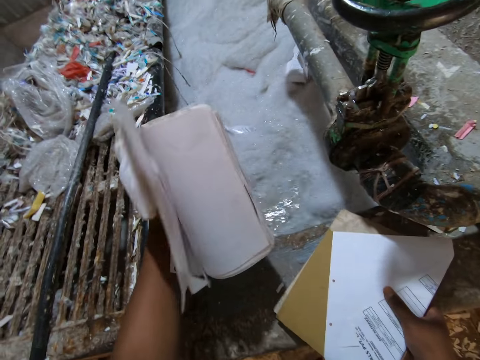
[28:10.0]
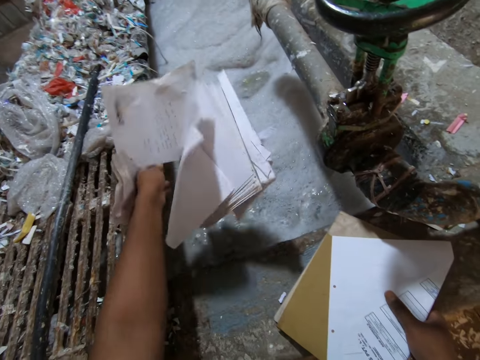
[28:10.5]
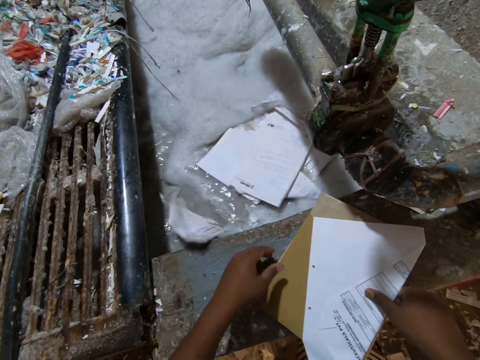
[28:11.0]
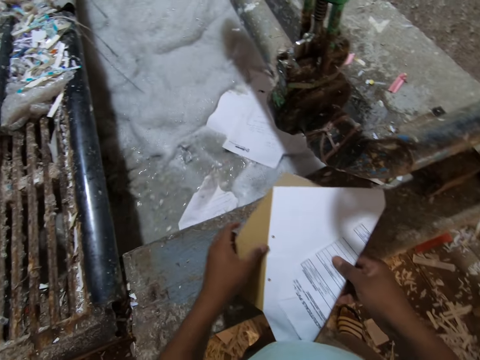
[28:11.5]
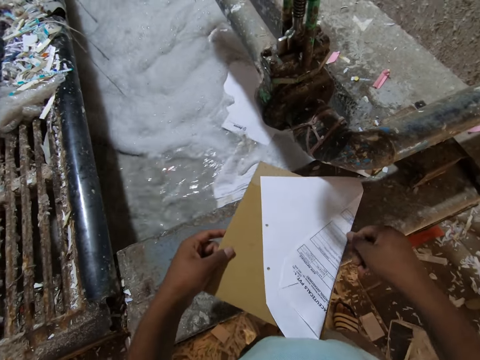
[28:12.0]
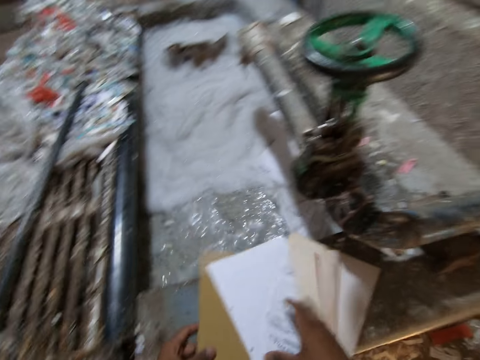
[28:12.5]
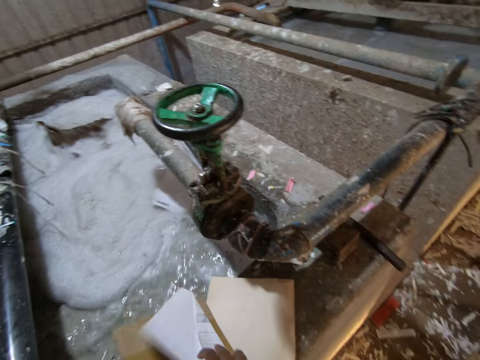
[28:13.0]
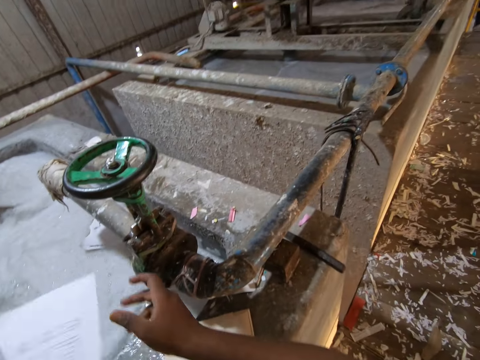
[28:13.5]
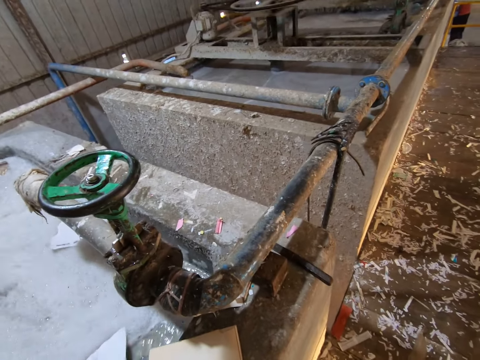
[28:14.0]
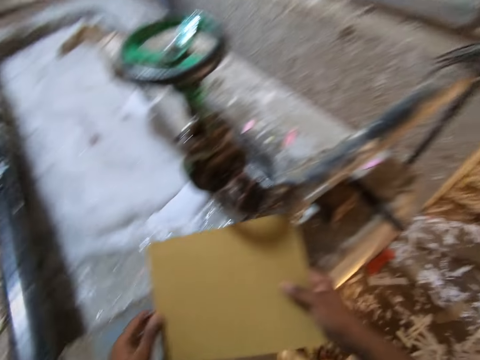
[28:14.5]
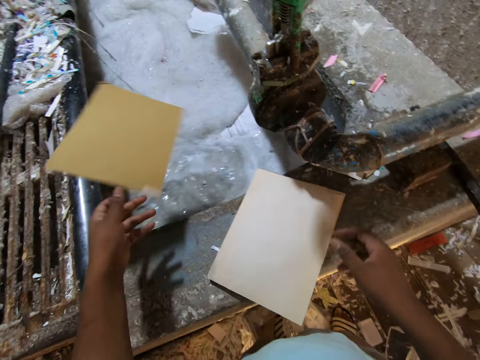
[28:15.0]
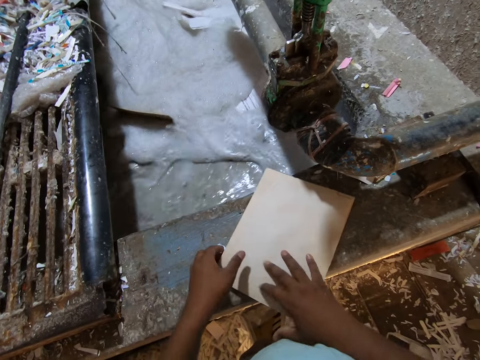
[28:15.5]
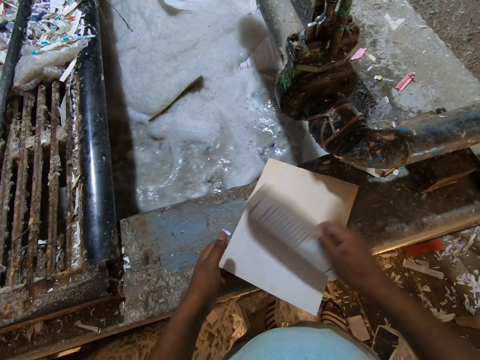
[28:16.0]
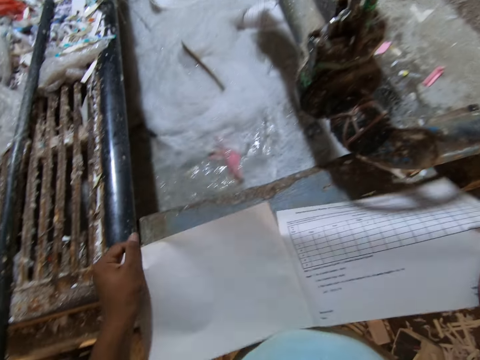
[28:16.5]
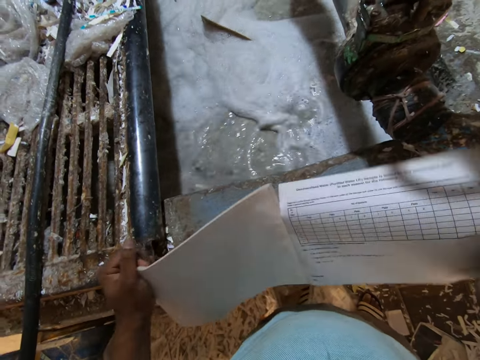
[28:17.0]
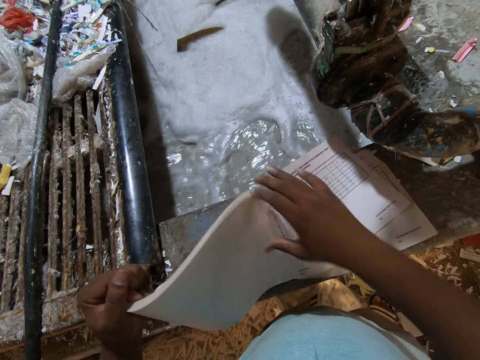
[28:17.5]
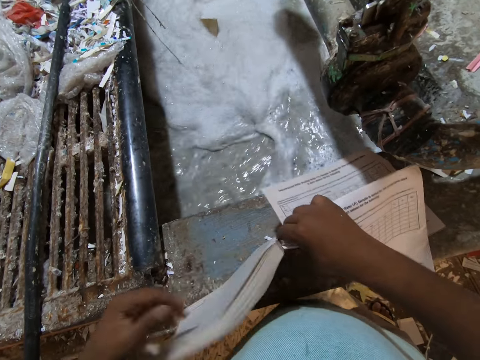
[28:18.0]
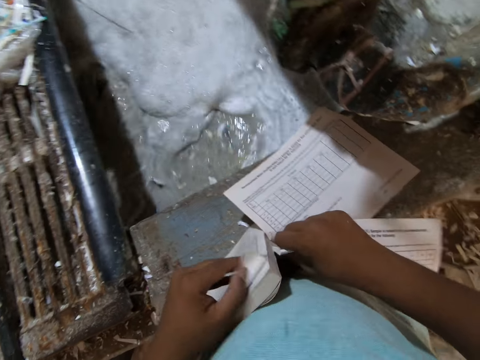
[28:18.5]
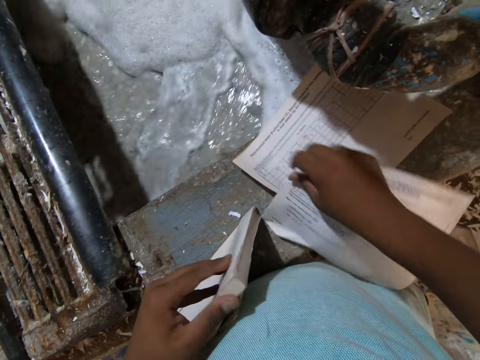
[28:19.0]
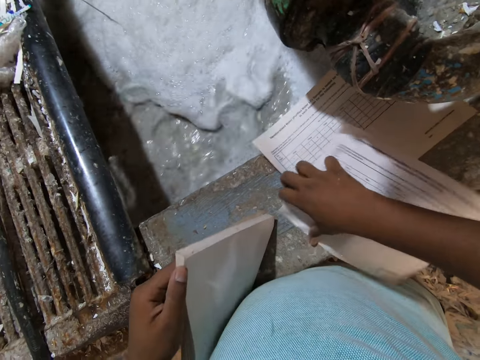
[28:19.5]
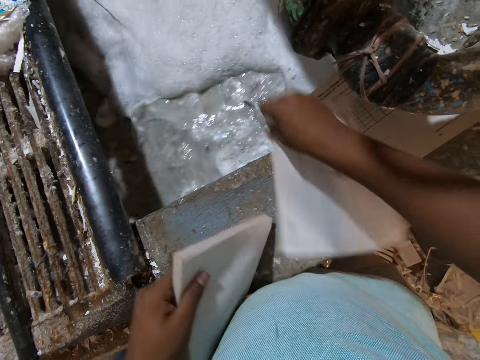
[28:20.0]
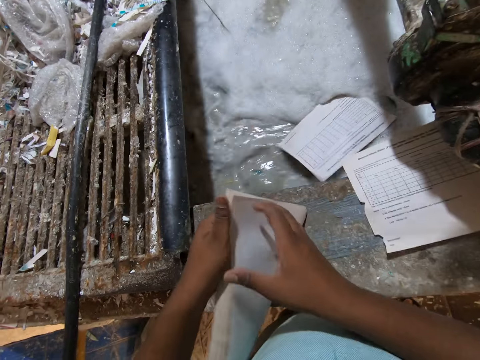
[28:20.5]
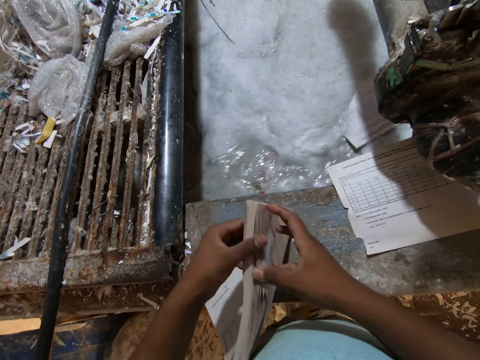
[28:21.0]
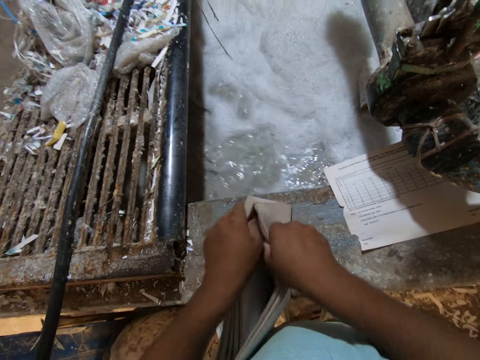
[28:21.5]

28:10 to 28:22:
The camera wearer throws the papers in his left hand into the pond. He holds the papers on the pond slab with both hands. He takes a paper from the pond slab with his right hand and throws the paper in his right hand into the pond. He looks around. He throws a paper in his left hand into the pond. He holds a book on the pond slab with both hands. He opens the book in his left hand on the pond slab with his right hand. He removes a page from the book in his left hand on the pond slab with his right hand. He throws the page in his right hand into the pond. He removes some pages from the book in his left hand on the pond slab with his right hand.

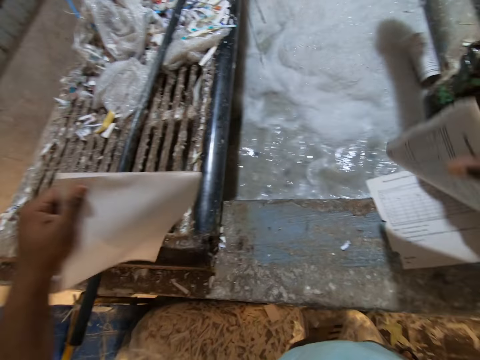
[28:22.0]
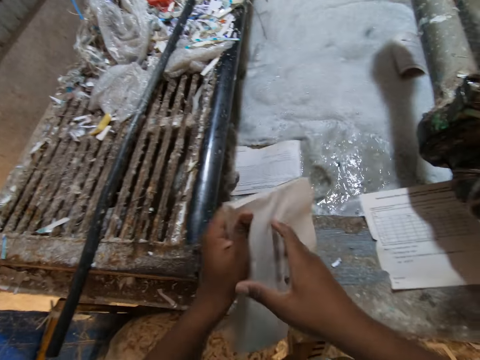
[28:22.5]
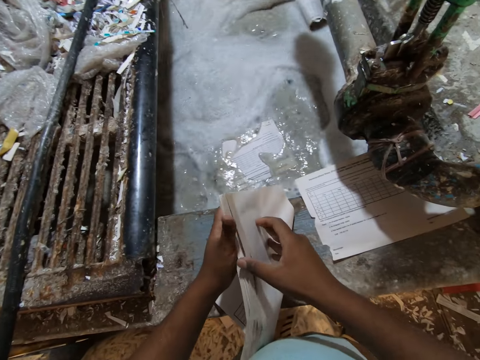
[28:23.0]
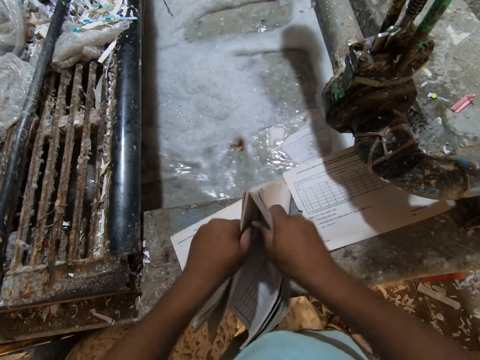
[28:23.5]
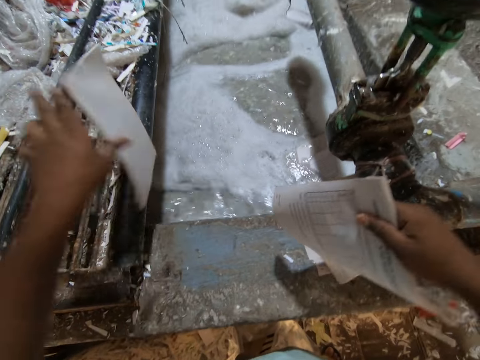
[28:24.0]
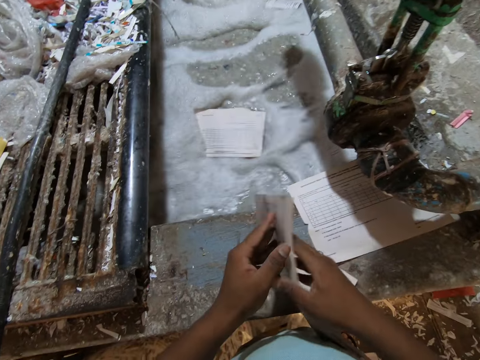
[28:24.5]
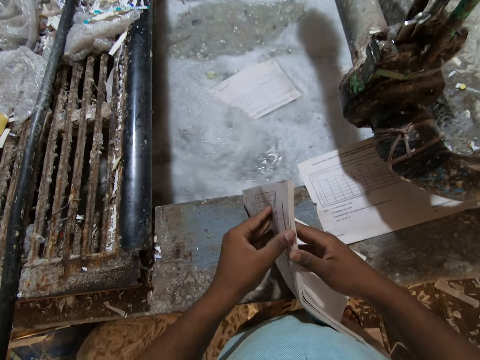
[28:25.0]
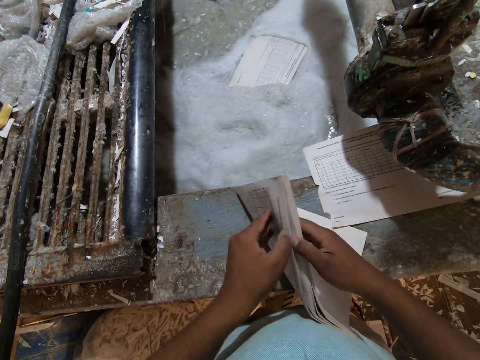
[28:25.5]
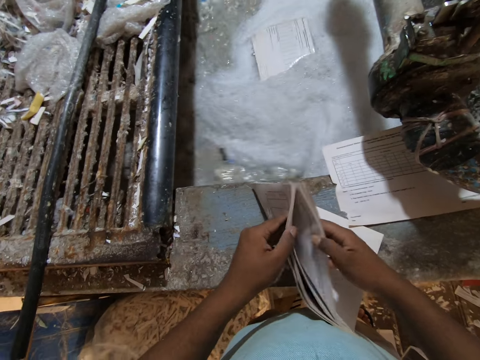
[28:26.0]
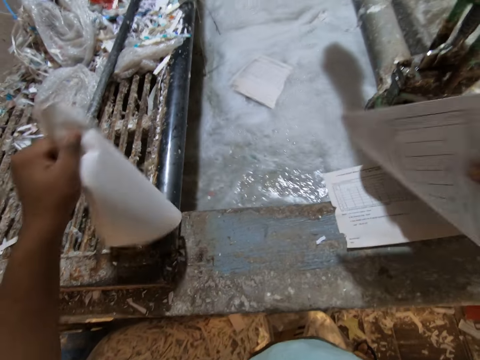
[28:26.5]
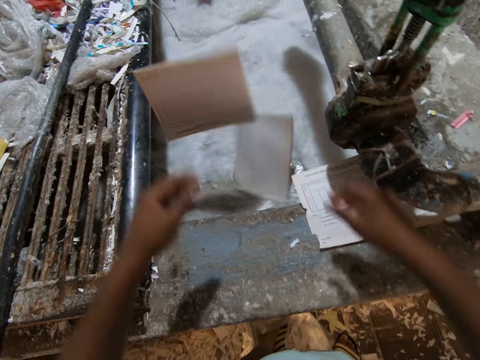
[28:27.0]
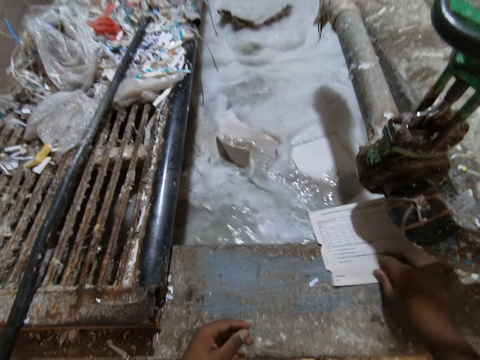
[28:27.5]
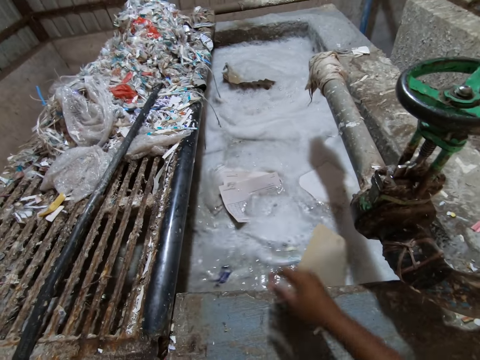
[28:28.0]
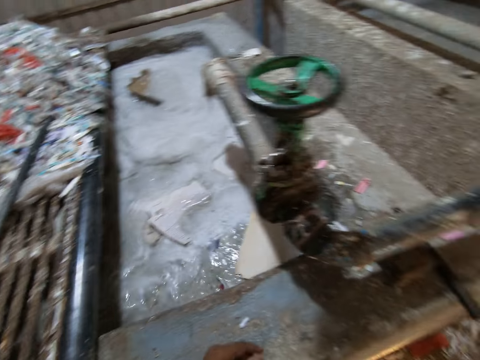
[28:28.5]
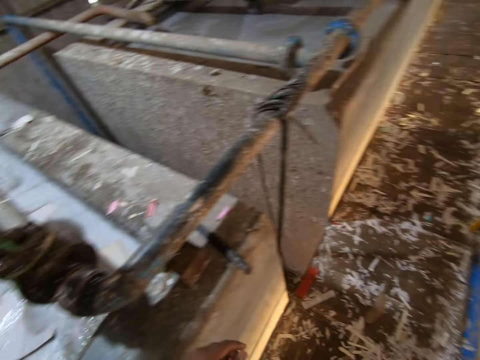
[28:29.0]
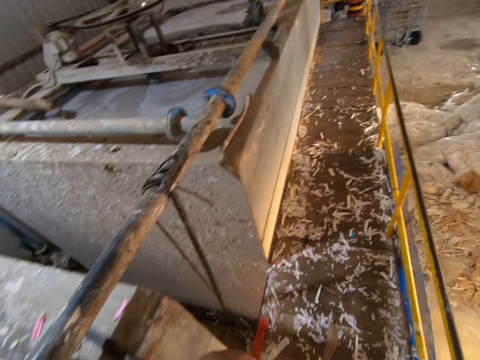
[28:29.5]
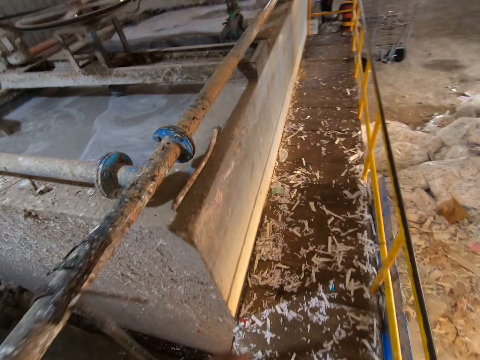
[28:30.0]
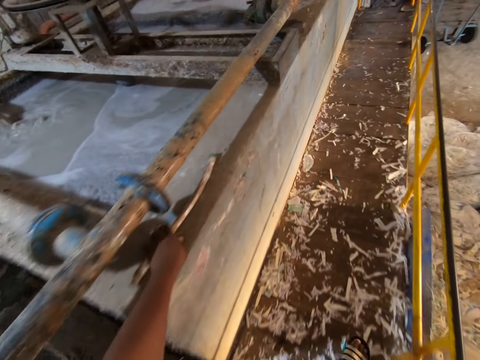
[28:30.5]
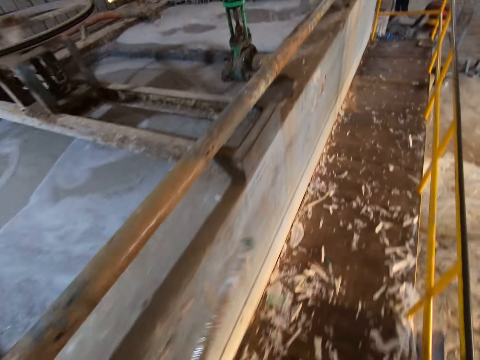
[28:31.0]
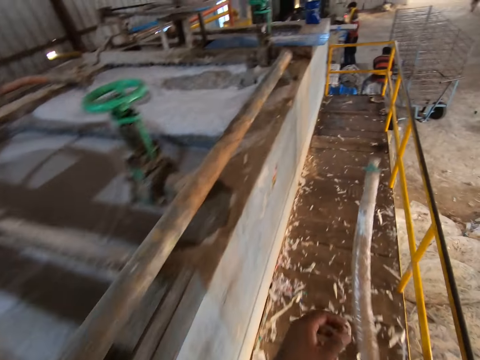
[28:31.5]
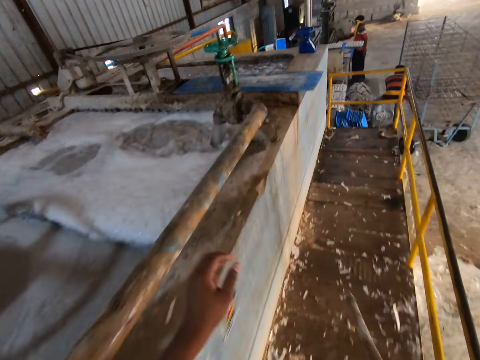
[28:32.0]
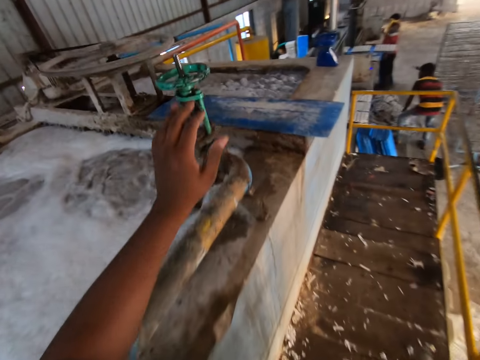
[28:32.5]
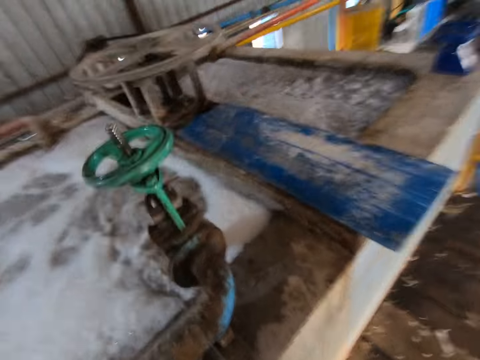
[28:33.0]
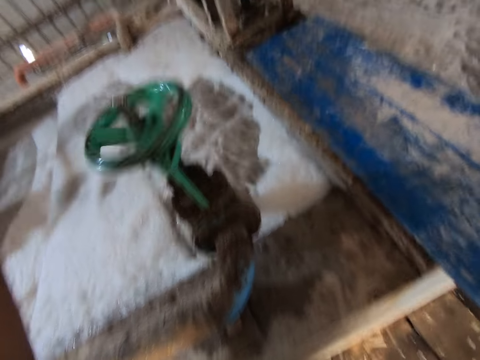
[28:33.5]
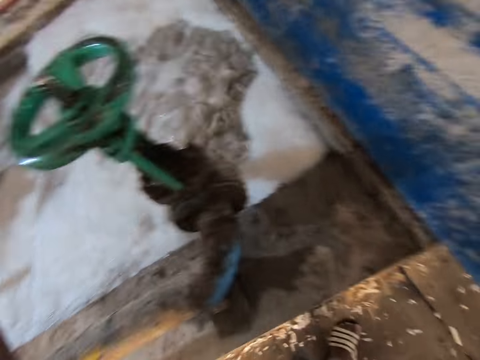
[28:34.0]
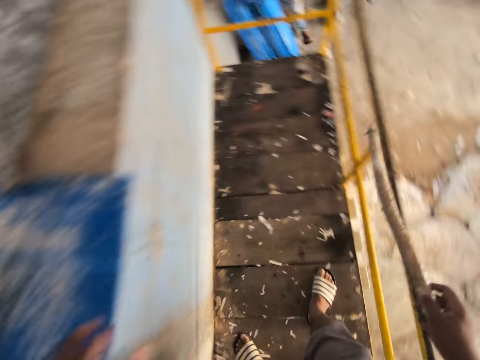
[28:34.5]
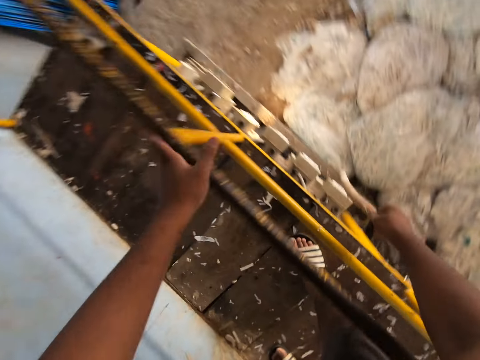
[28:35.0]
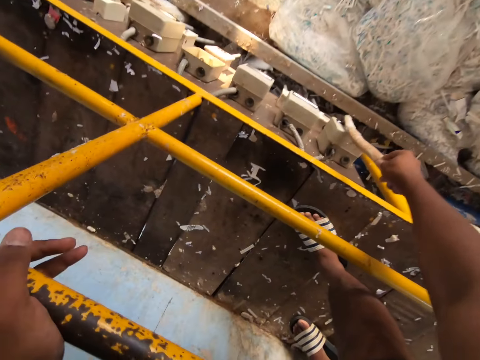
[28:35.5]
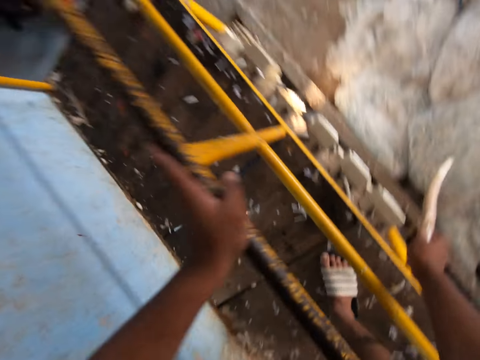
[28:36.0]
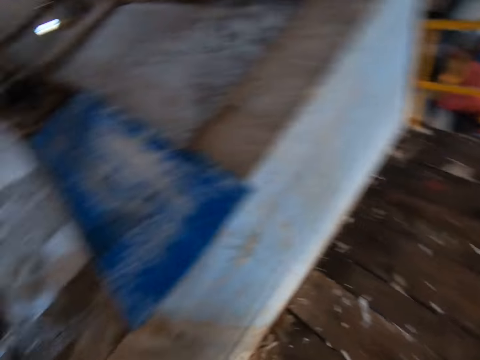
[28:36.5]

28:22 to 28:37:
The camera wearer throws the pages in his right hand into the pond. He removes some pages from the book in his left hand on the pond slab with his right hand. He throws the pages in his left hand into the pond. He removes some pages from the book in his right hand on the pond slab with his left hand. He throws the pages in both his hands into the pond. He moves a paper on the pond slab into the pond with his right hand. He turns around. He walks on the platform towards the pond. He takes the stick from the pond slab with his left hand and passes the stick in his left hand to his right hand. A man puts a tray of egg crates in both hands on a shelf trolley. The camera wearer walks around the factory. He closes the pipe valve in the pond with his left hand. He places his left hand on the railing. He operates the fuse box on the platform with the stick in his right hand. He bends down. He turns around.
